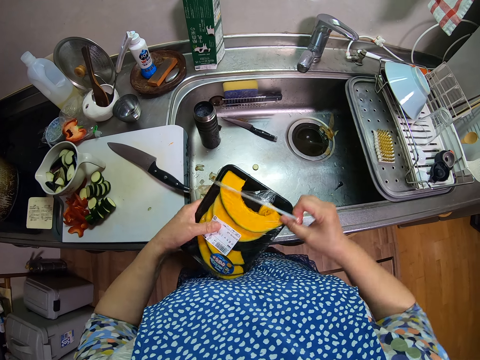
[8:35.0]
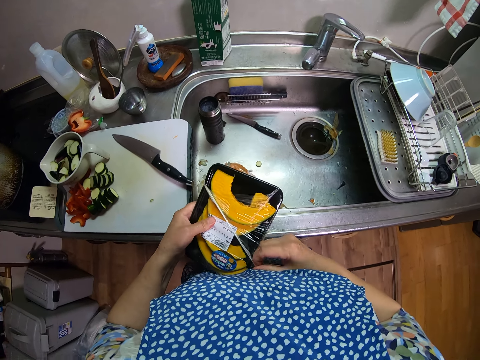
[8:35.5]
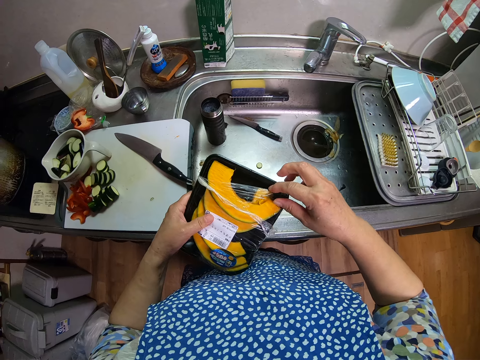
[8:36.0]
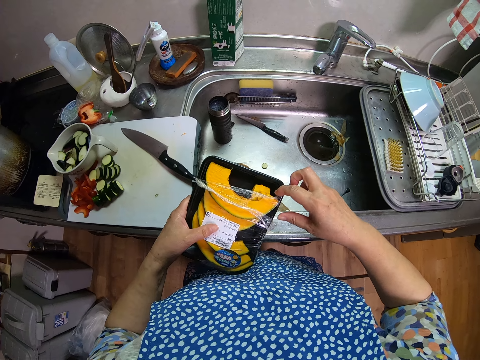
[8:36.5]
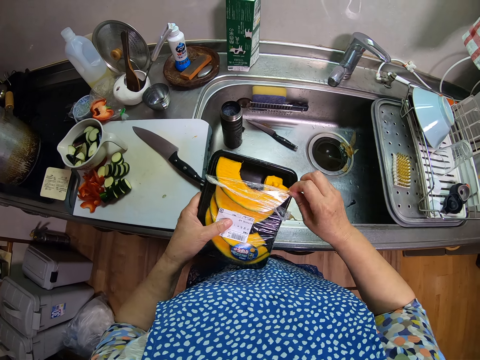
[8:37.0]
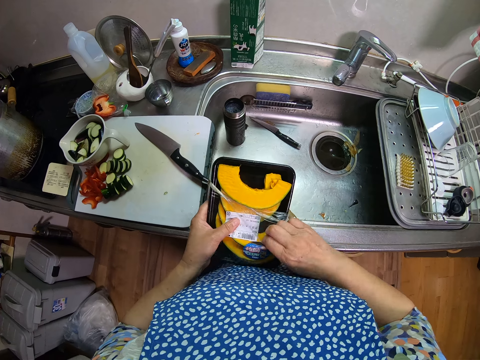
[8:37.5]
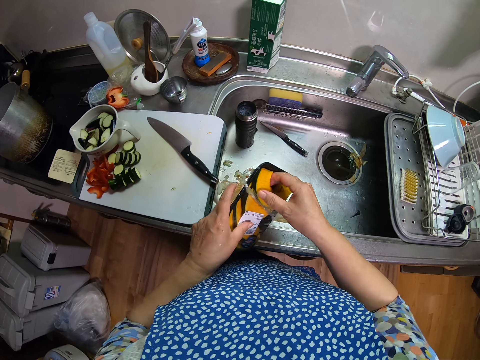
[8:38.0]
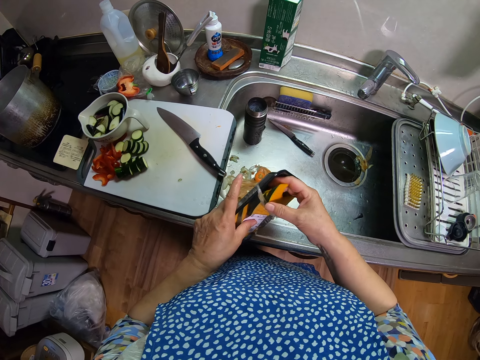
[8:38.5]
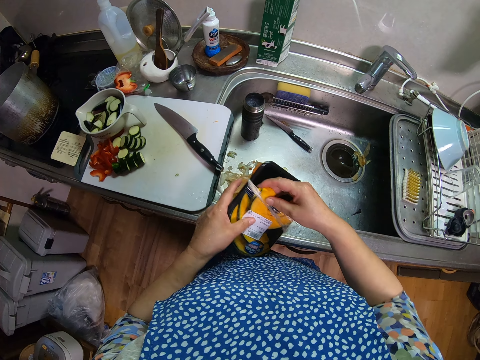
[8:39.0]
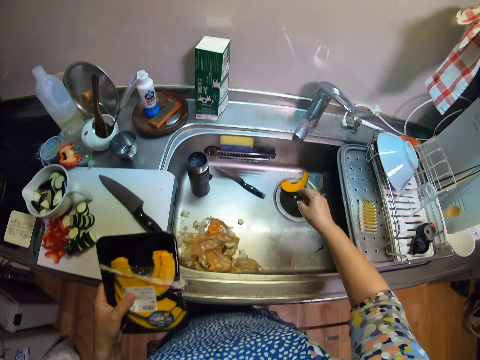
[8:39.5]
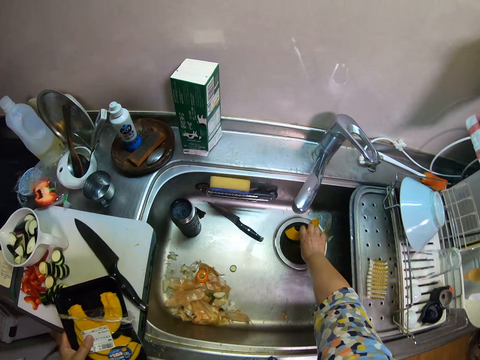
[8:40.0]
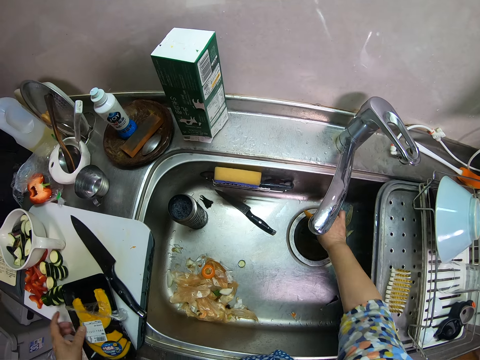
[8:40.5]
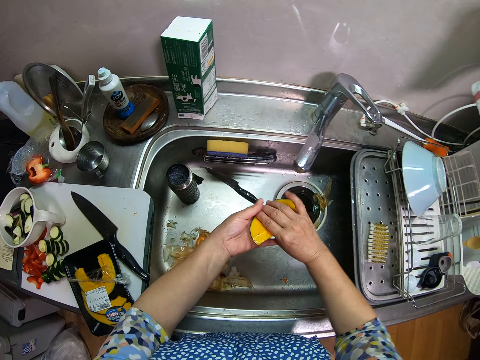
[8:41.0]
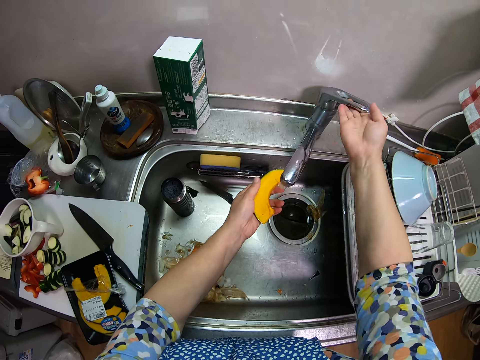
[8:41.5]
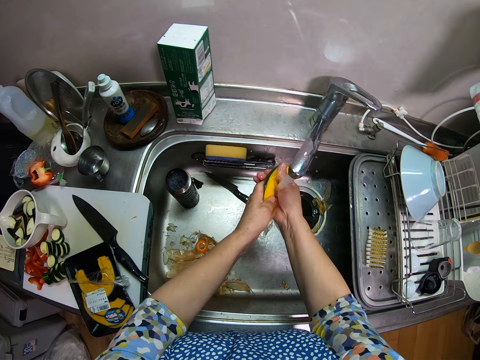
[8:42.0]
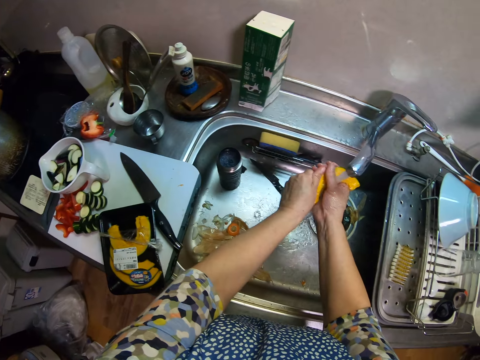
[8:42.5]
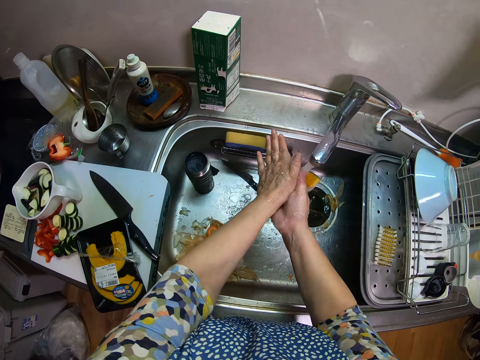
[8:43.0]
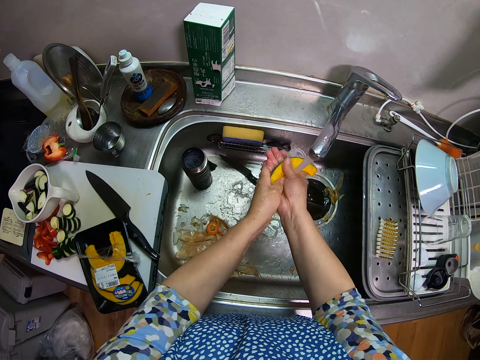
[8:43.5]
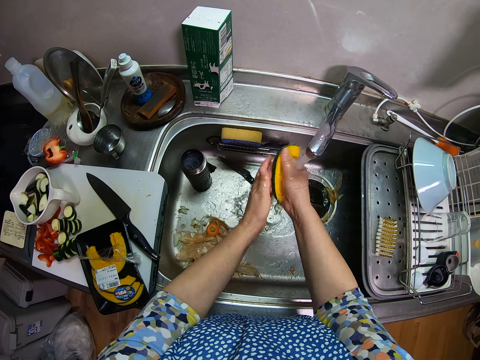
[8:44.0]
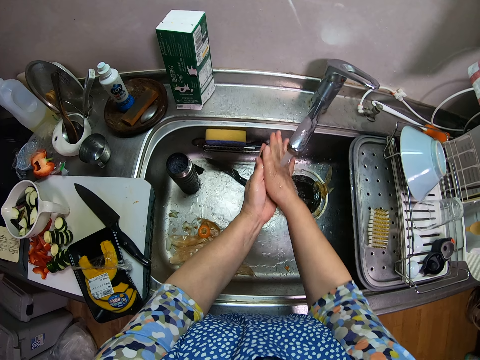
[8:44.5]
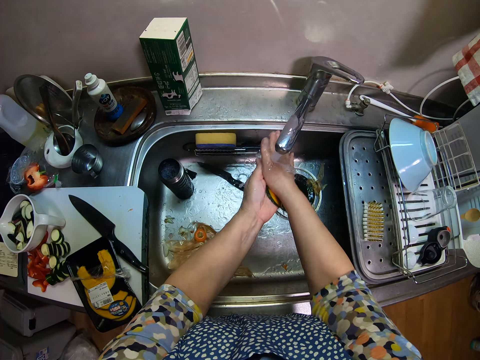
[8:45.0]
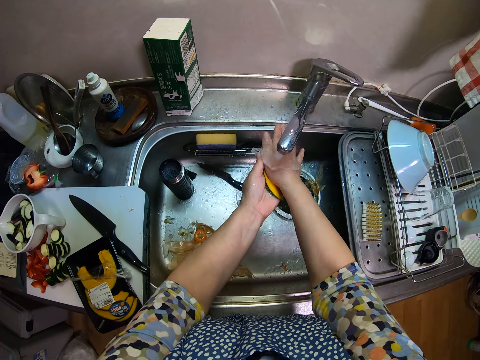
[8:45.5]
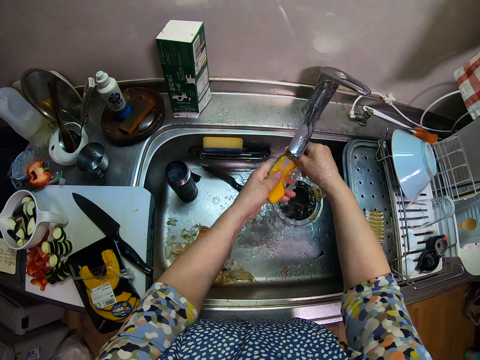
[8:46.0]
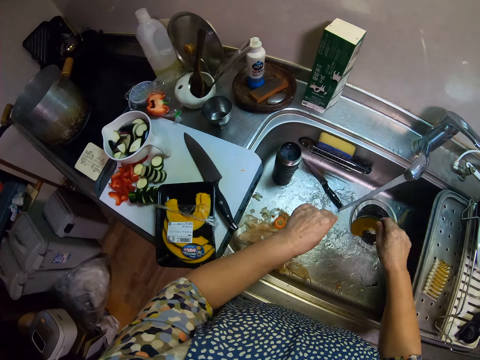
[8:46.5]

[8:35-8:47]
The camera wearer picks a piece of a pumpkin or pawpaw from the container. They drop a pawpaw from the tray into the sink. They pick the pawpaw from the sink. They turn on the tap. They wash the pawpaw.

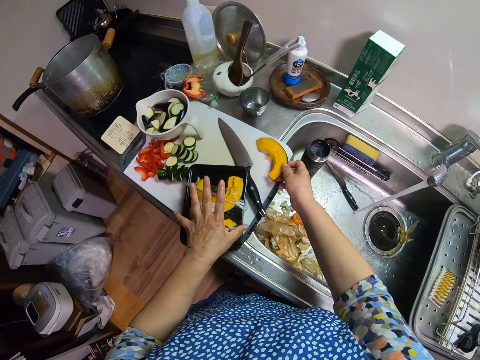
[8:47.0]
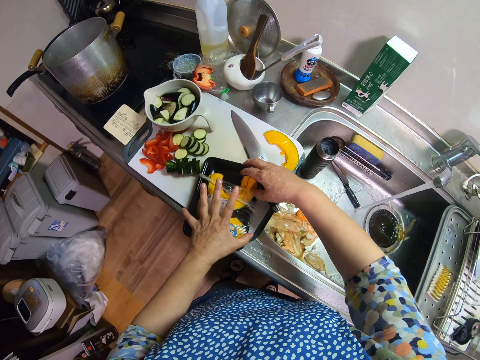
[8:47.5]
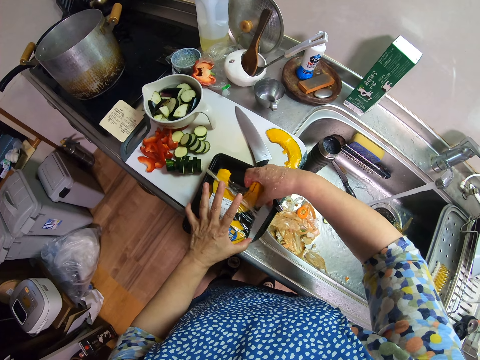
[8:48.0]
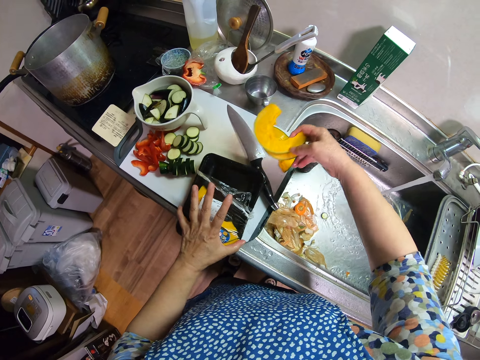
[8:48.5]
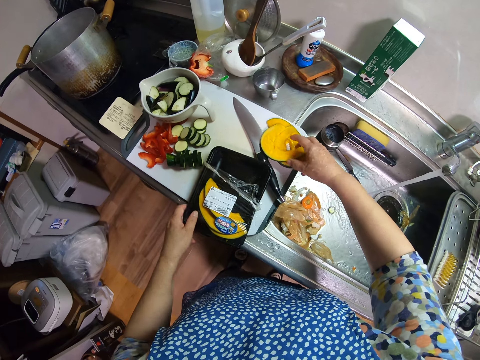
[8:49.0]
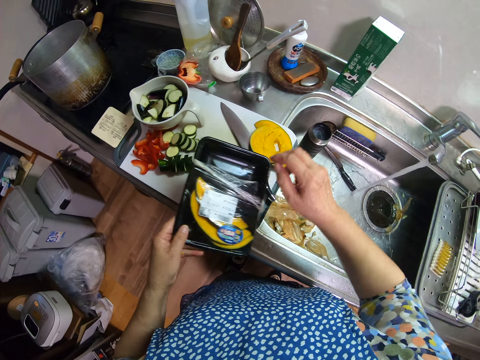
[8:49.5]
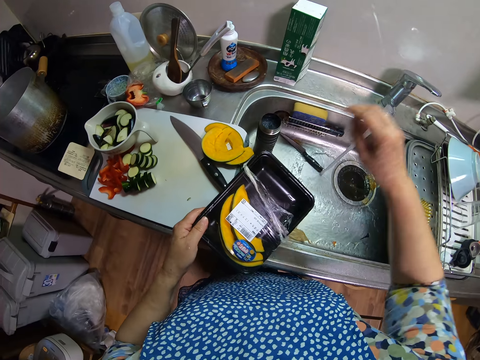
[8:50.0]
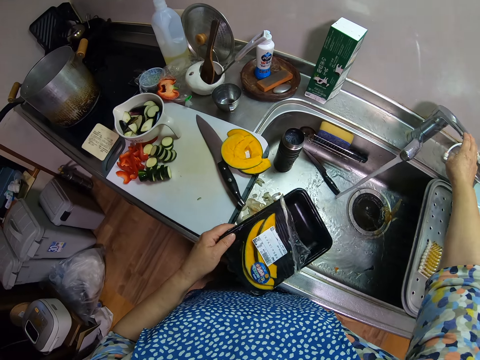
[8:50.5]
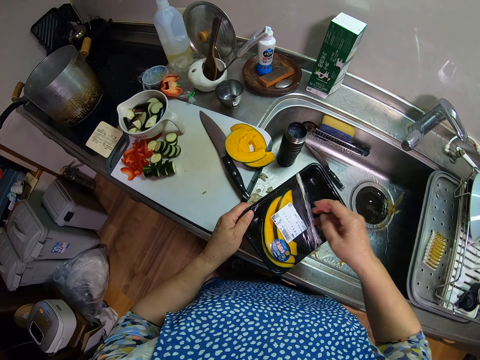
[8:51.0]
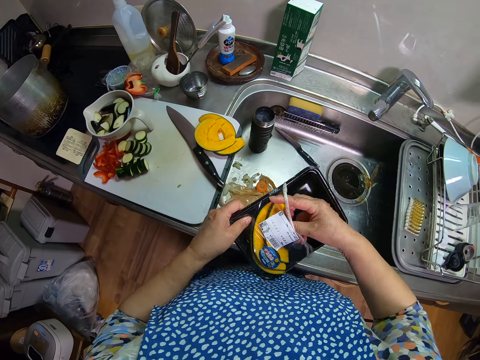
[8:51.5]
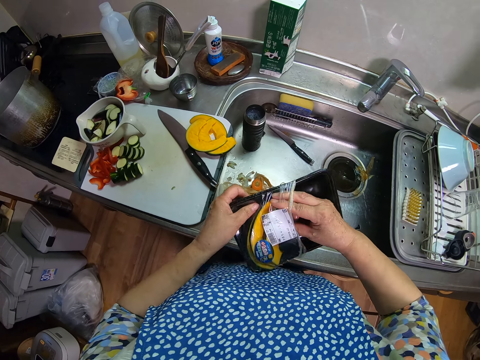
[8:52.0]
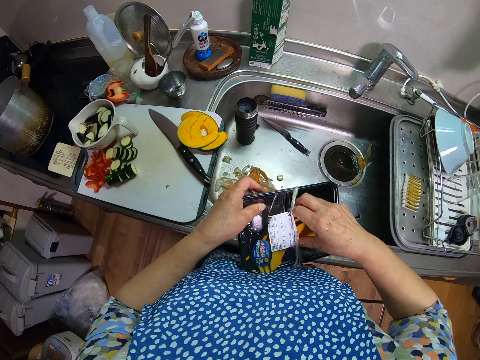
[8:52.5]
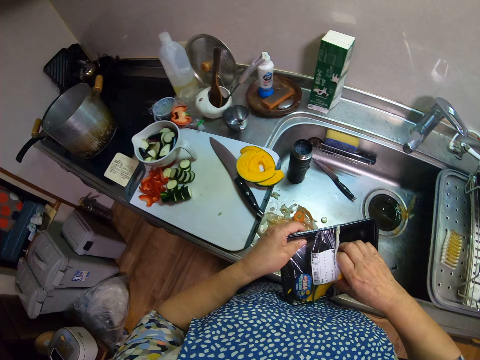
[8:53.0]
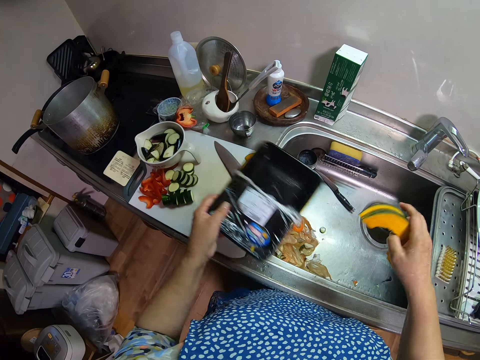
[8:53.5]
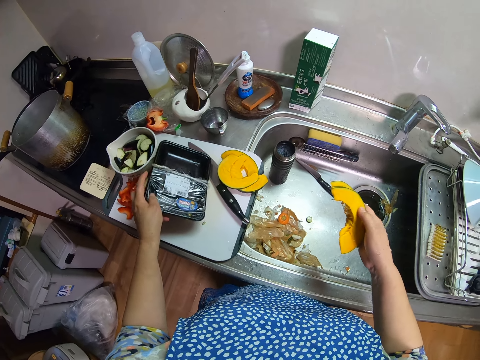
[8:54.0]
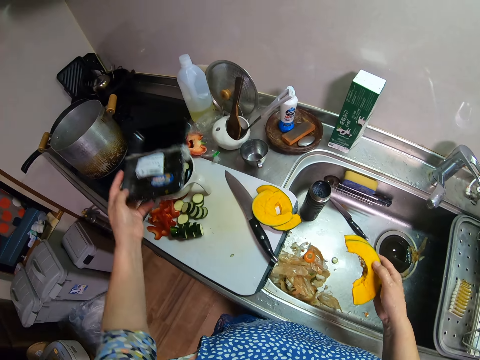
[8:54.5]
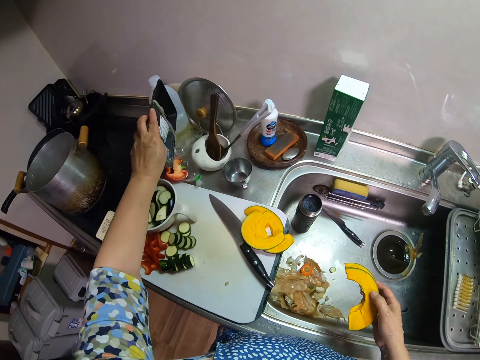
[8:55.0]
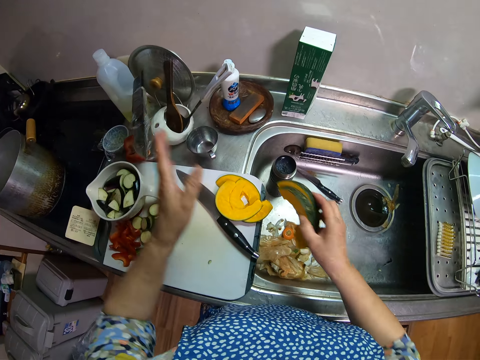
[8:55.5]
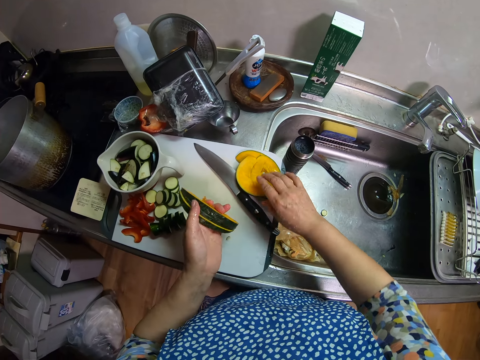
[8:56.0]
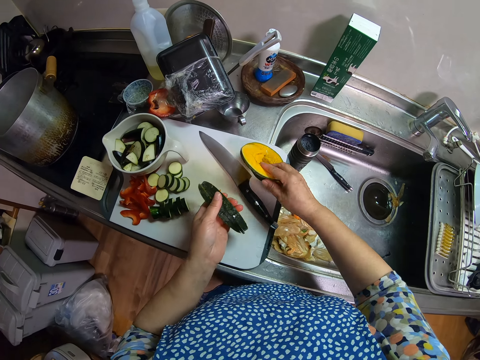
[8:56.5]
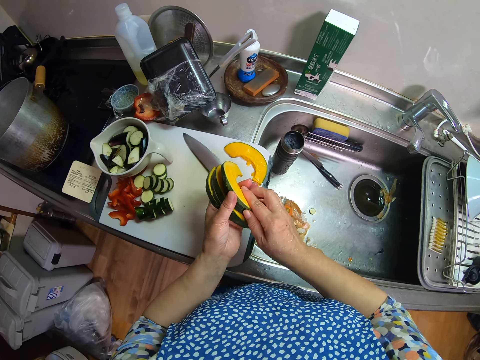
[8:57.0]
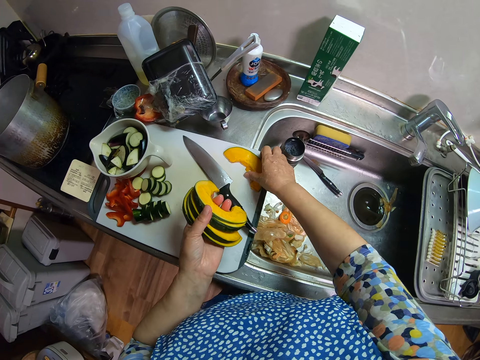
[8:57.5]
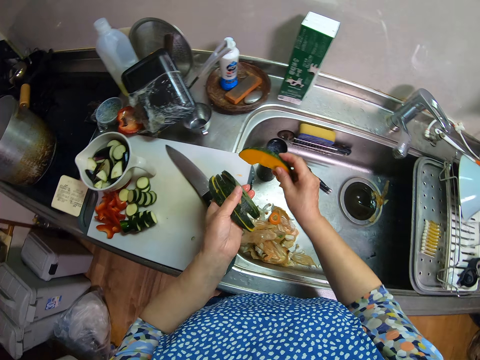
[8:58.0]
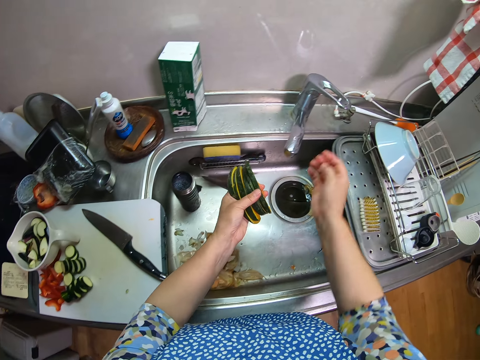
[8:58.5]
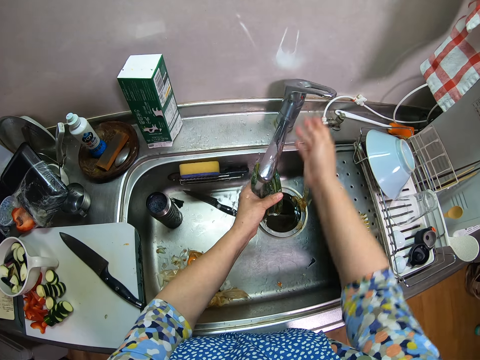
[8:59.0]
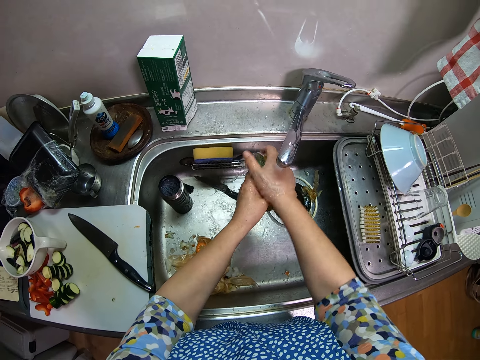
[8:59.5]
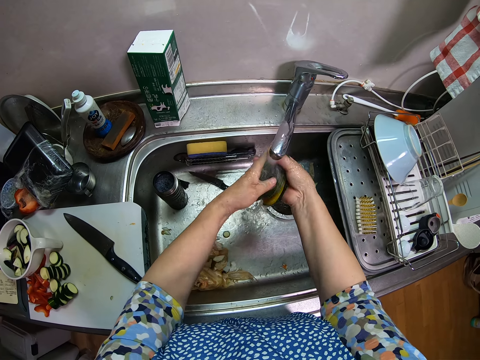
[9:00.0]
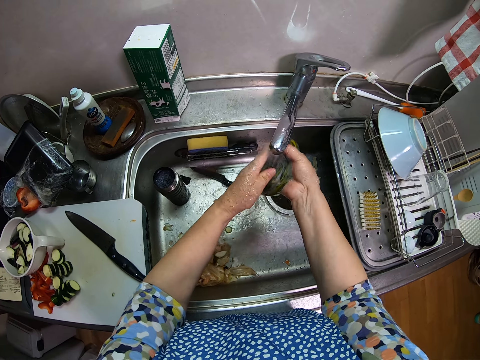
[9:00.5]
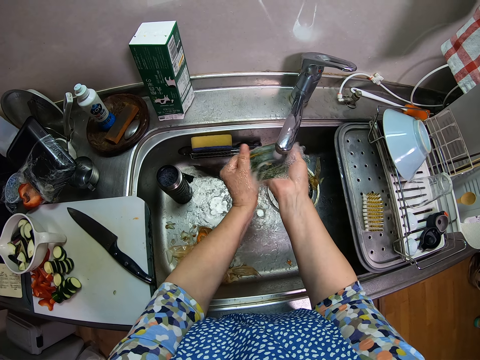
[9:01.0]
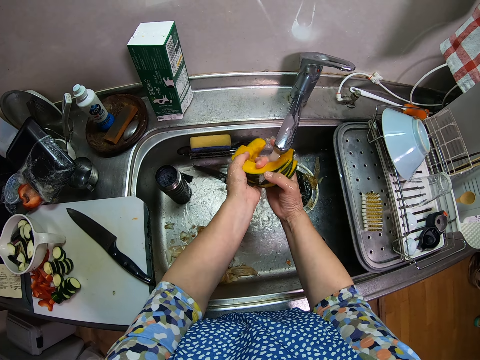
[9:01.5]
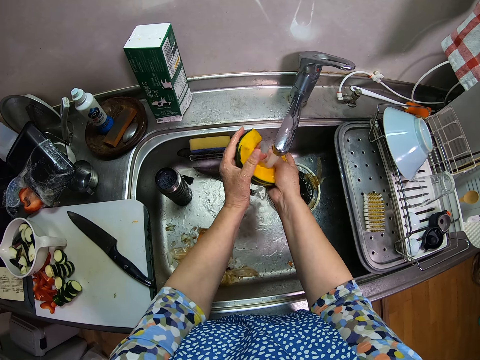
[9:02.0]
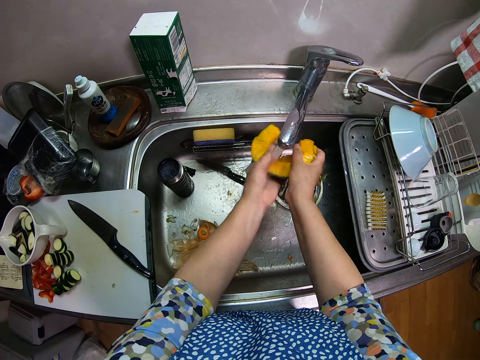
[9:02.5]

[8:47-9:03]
The camera wearer drops the pawpaw on the cutting board. They bring out another pawpaw from the tray. They keep the pawpaw on the cutting board. They carry the tray of pawpaw. They turn off the tap. They bring out the rest of the pawpaw from the tray. They place the container on the sink top. They keep the tray on the table. They pick the pawpaw on the cutting board. They turn on the tap. They wash the pawpaw.
